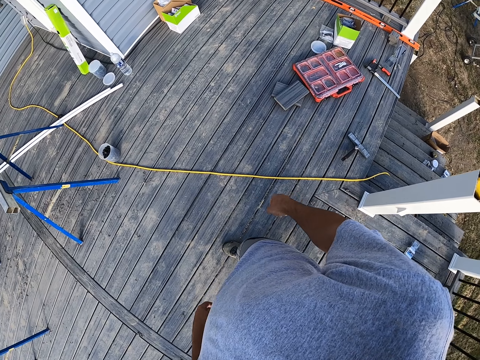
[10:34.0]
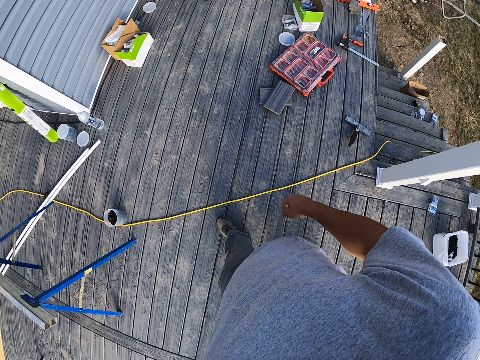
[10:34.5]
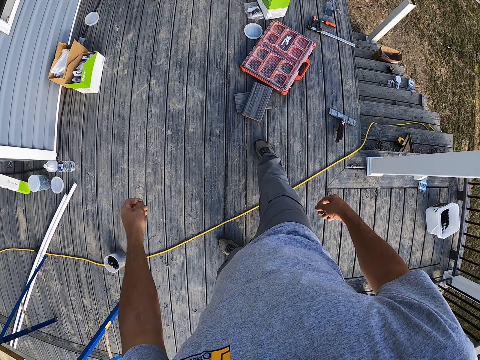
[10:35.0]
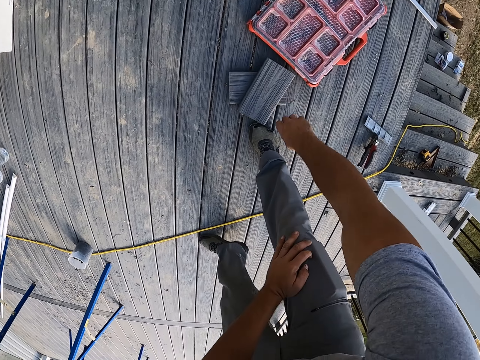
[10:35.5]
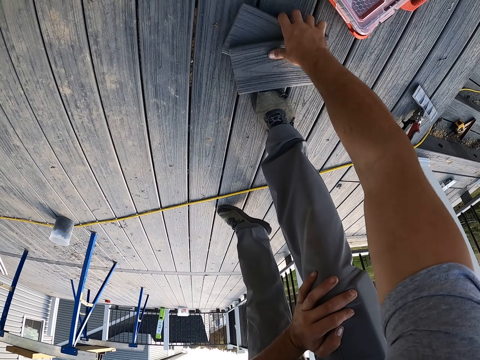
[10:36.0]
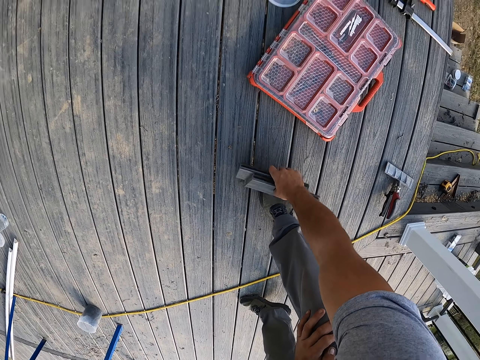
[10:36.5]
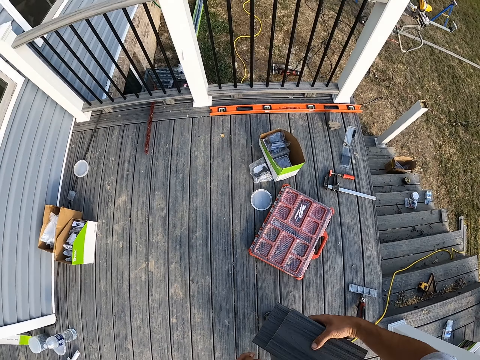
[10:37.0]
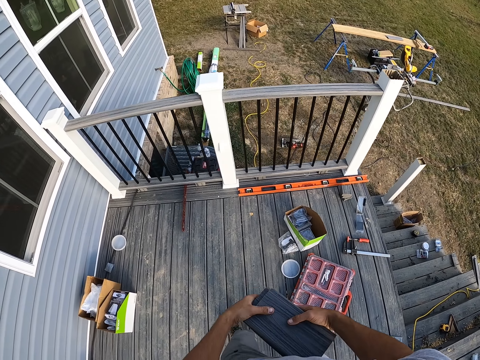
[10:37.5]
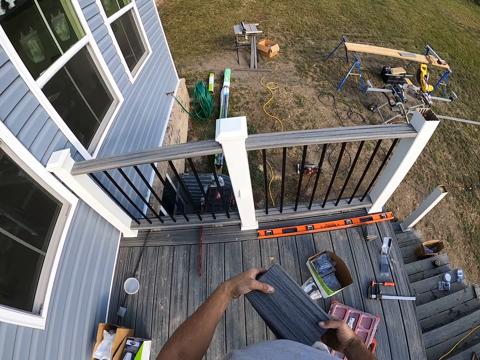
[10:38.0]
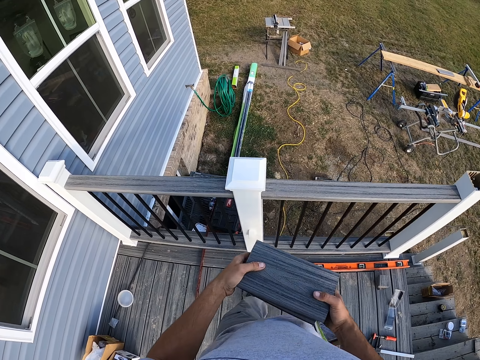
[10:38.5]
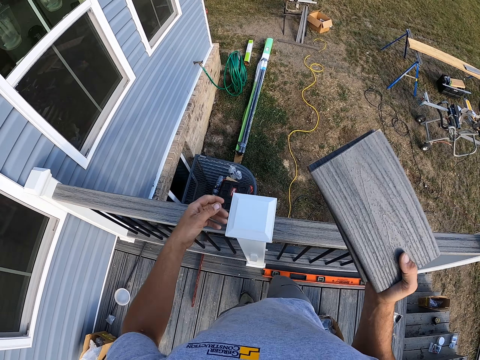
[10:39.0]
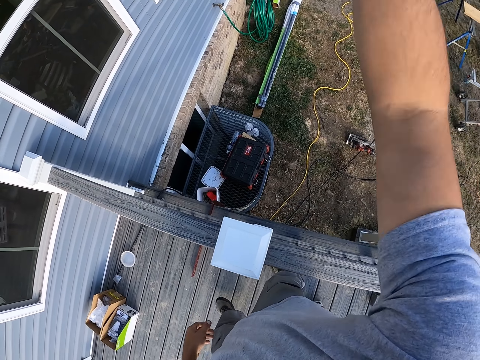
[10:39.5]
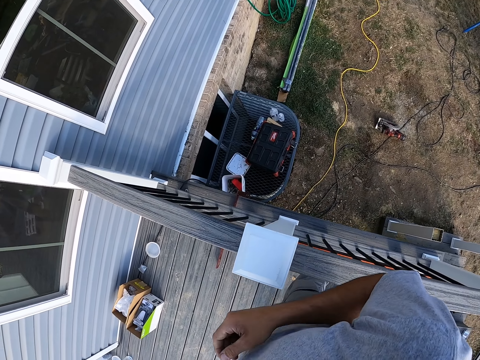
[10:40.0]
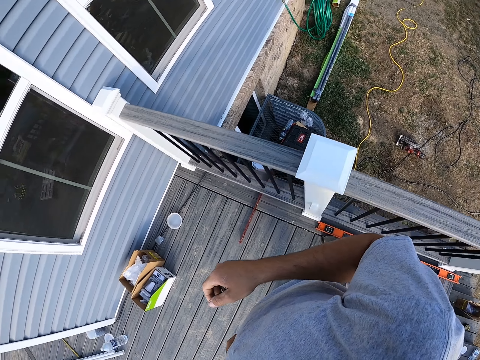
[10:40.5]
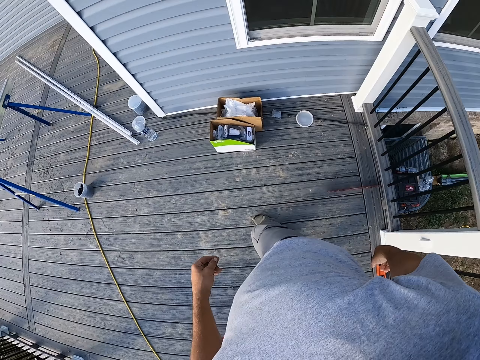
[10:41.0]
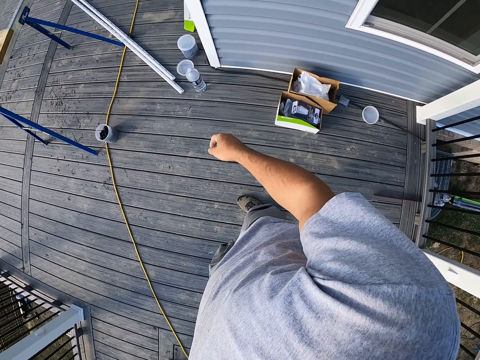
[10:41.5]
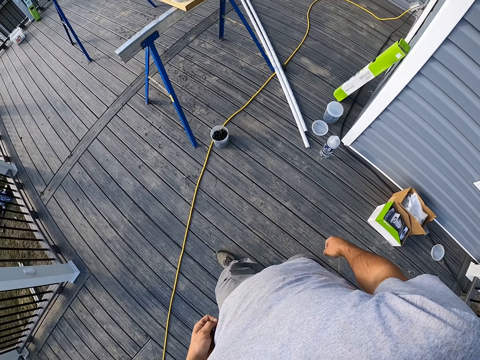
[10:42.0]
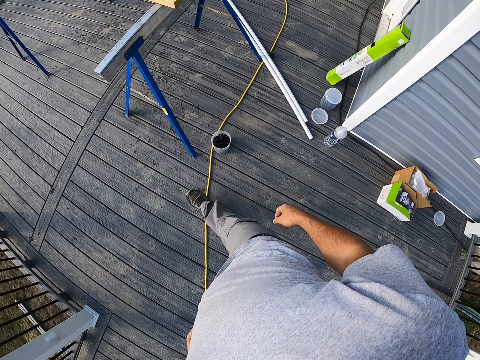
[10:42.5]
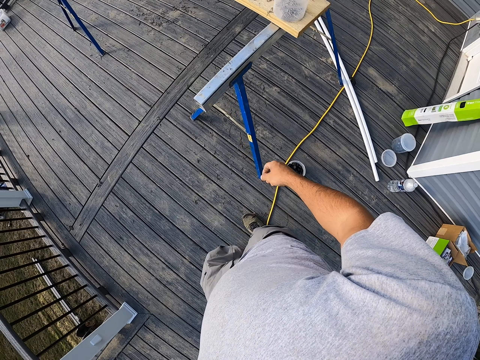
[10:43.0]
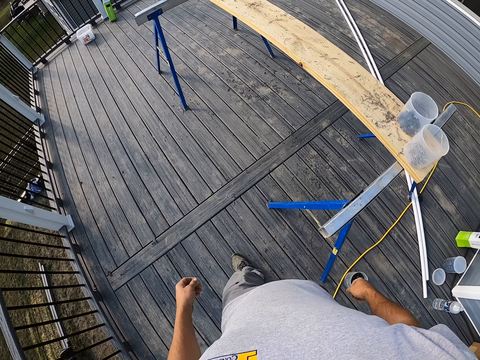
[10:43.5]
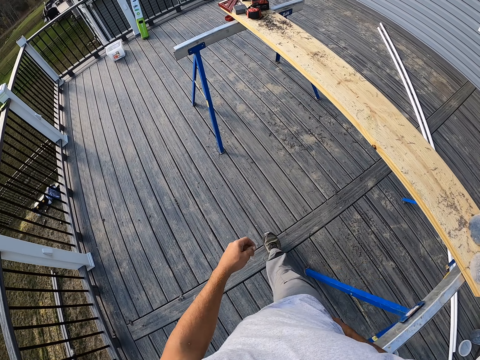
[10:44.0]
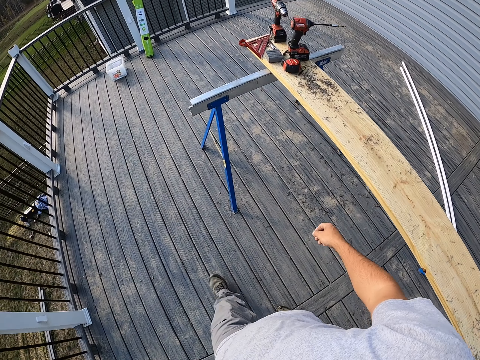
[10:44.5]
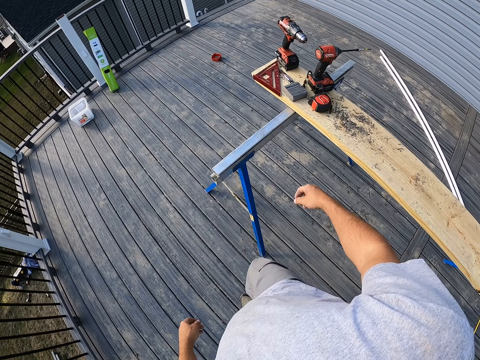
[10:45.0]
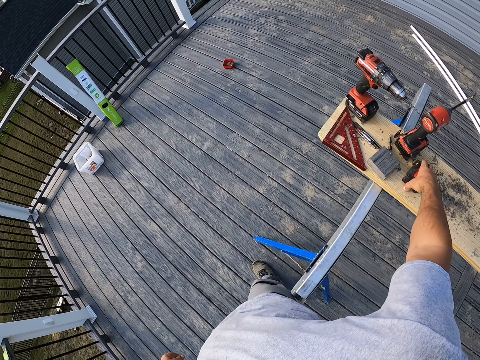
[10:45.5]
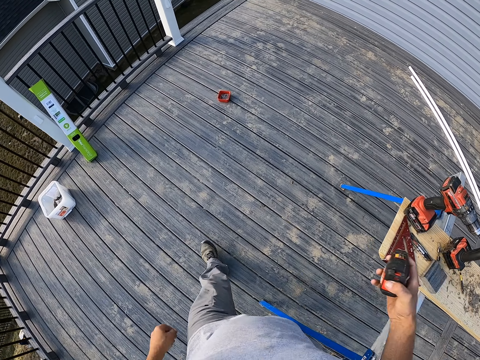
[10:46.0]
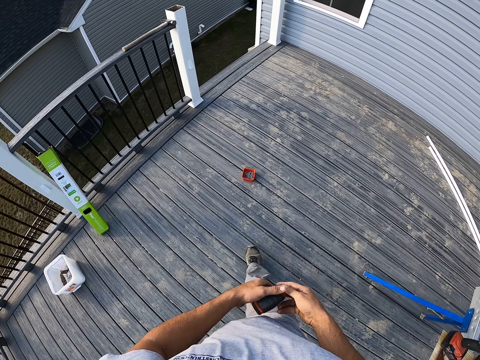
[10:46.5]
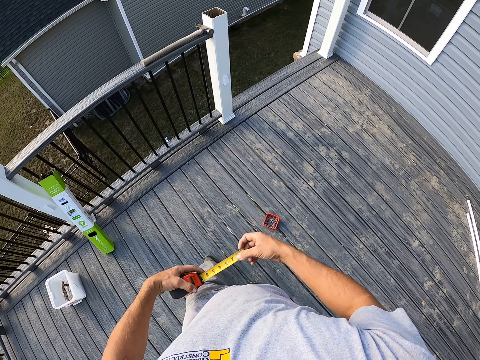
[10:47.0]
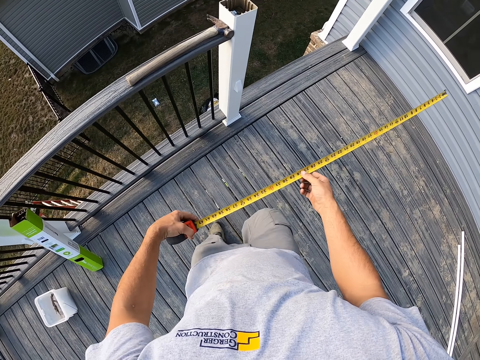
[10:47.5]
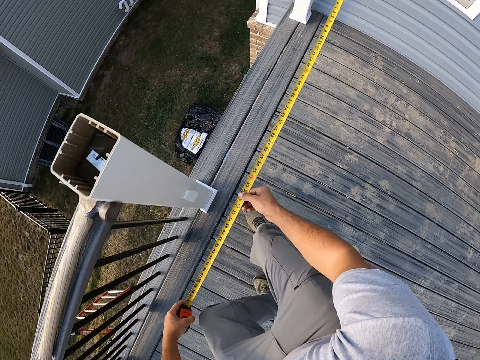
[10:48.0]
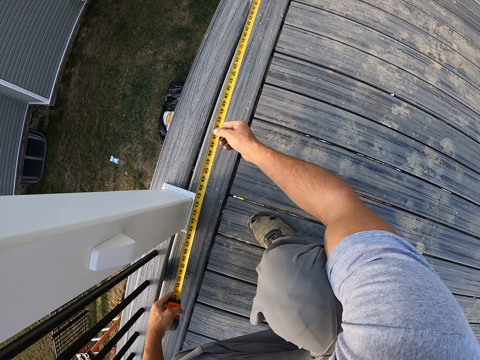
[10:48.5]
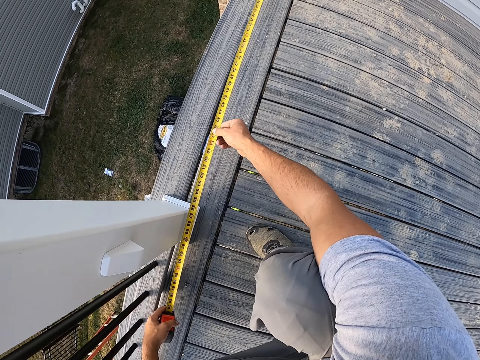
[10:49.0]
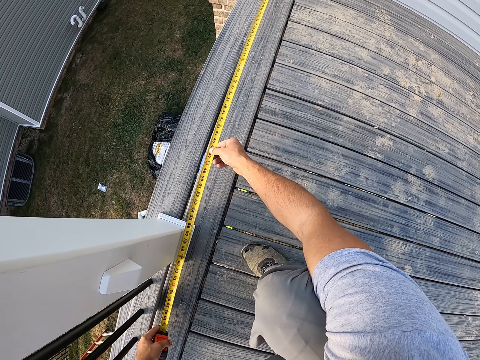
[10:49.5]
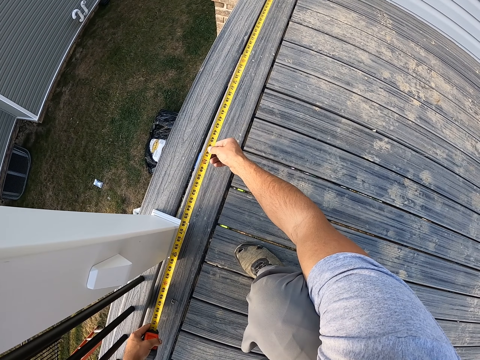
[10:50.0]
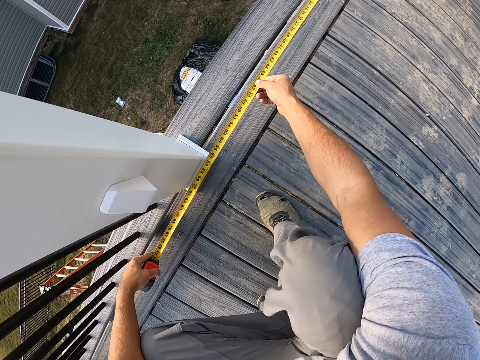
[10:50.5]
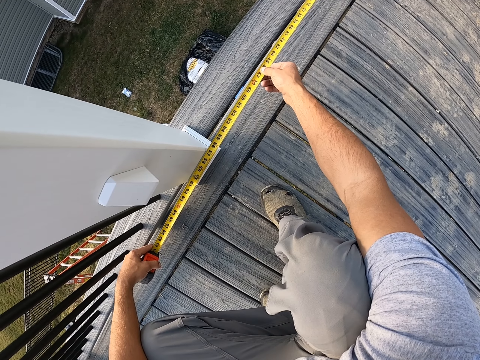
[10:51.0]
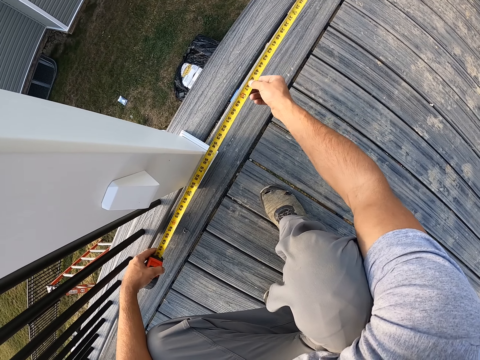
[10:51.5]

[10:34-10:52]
The camera wearer picks up pieces of wood. They walk. They throw the pieces of wood. They walk. They pick up a tape measure and pull the tape measure from its case. They squat. They measure the floor or wood.

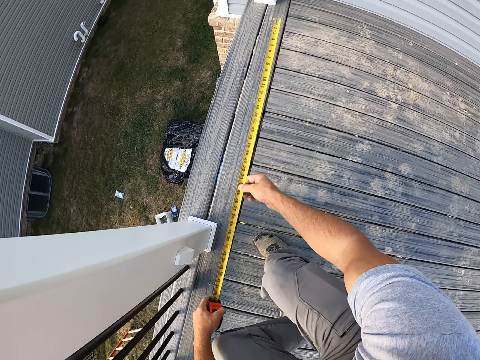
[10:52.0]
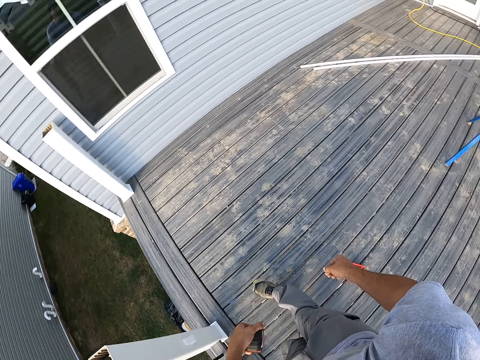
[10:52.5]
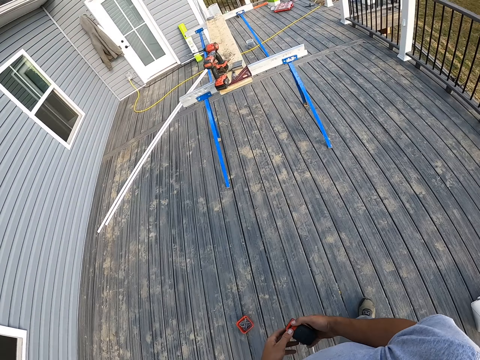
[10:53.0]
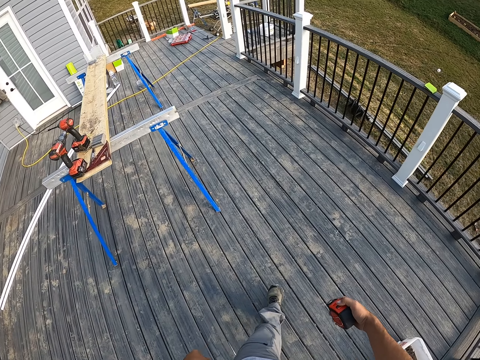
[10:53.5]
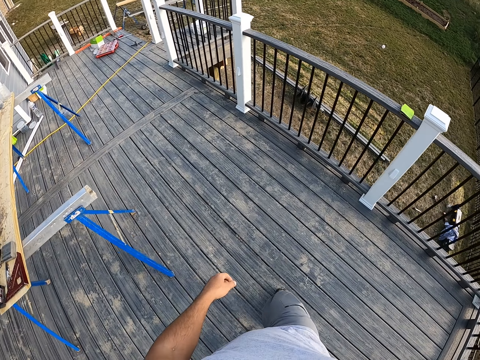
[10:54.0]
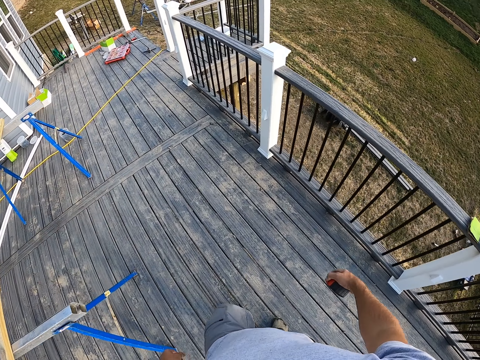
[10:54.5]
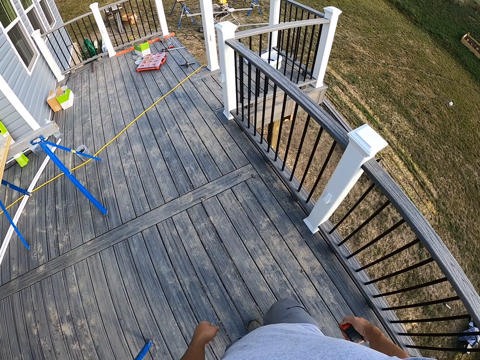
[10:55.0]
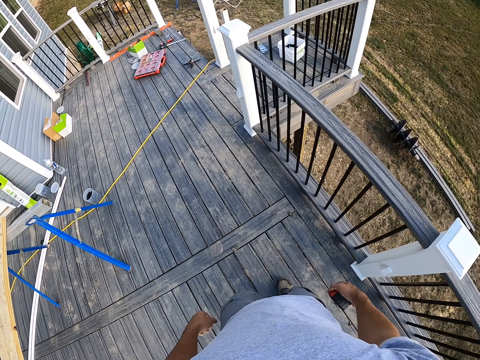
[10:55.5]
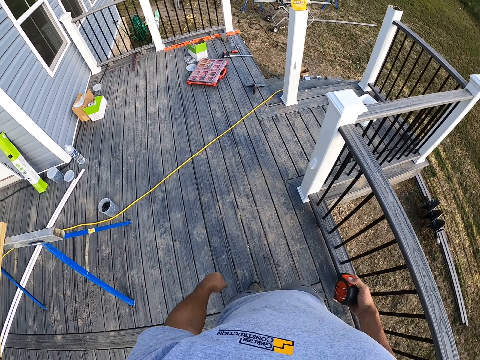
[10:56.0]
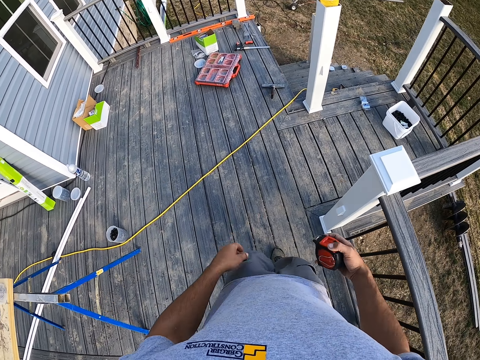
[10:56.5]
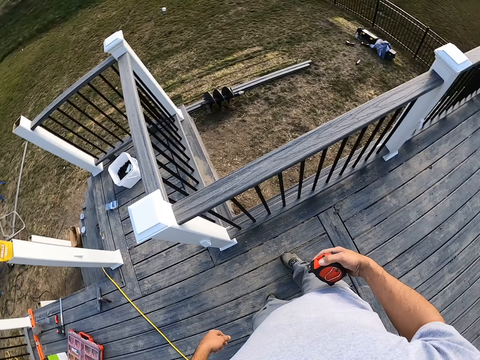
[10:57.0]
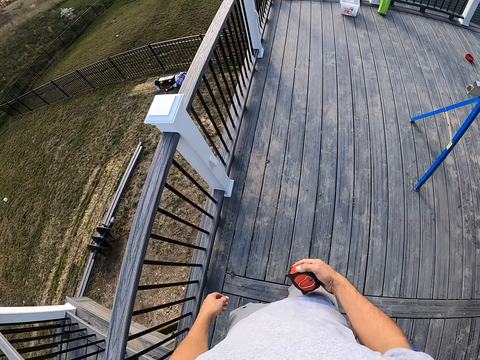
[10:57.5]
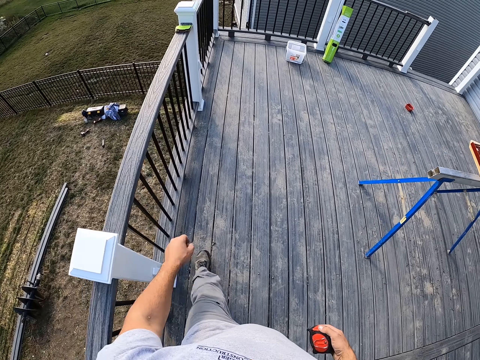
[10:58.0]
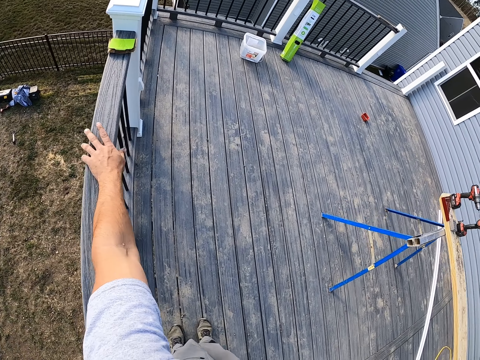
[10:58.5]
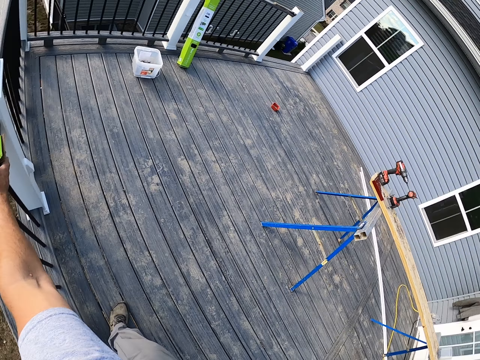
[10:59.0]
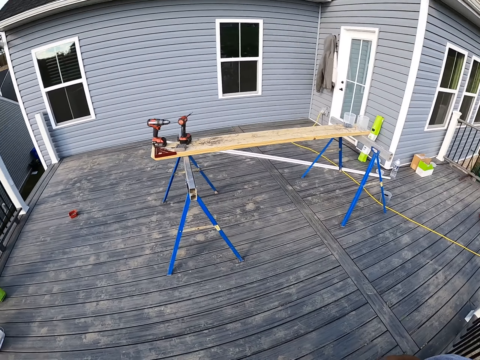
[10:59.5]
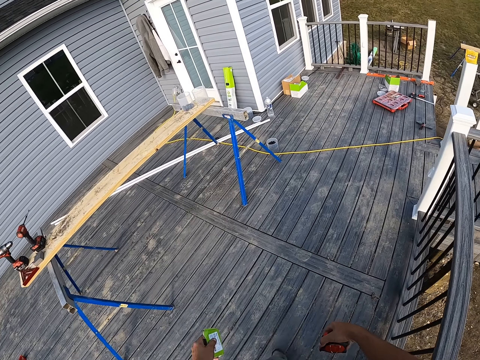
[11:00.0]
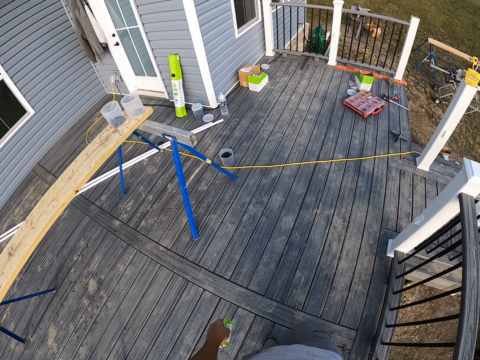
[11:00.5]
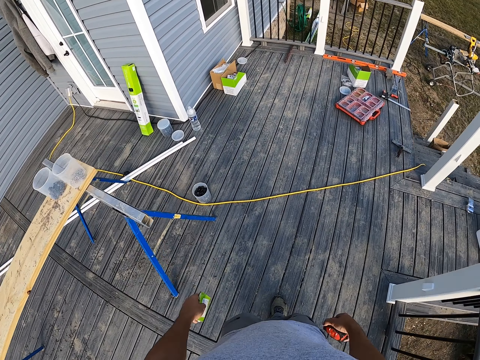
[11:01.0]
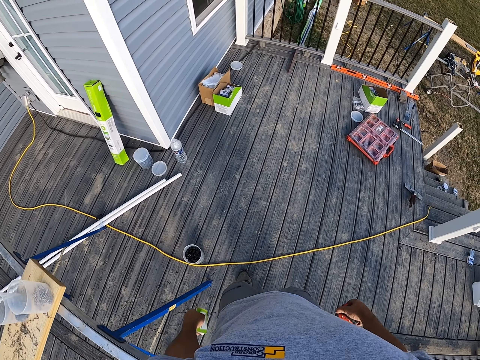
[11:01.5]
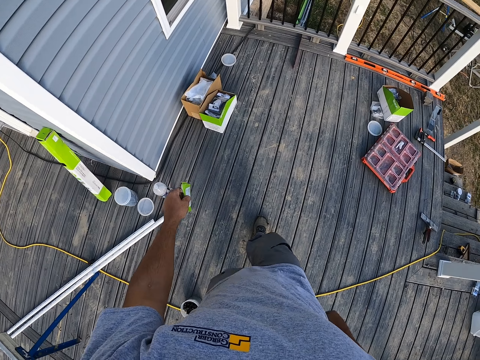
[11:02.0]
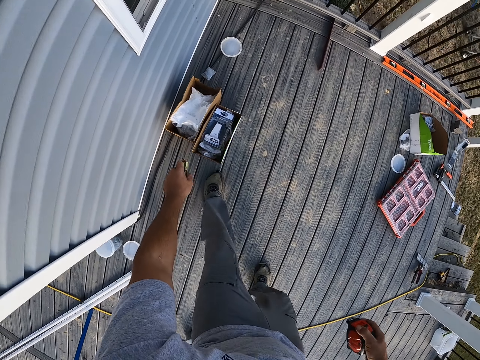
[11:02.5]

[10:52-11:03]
The camera wearer retracts the tape measure to its case. They stand up and walk. They put the left hand on the fence. They pick up a piece of box. They walk.
